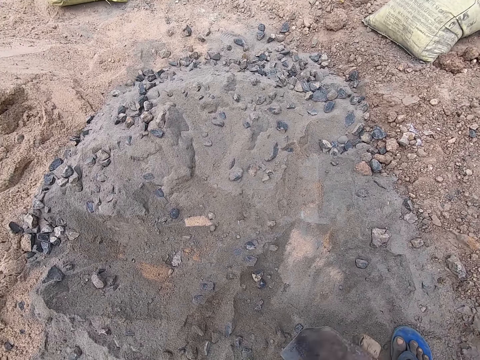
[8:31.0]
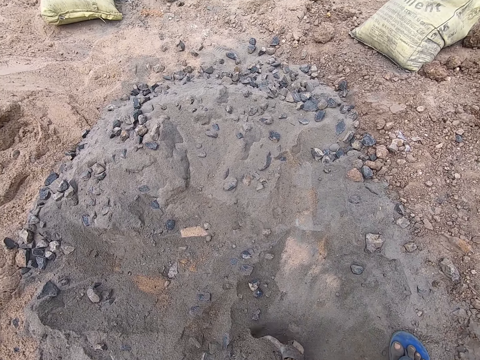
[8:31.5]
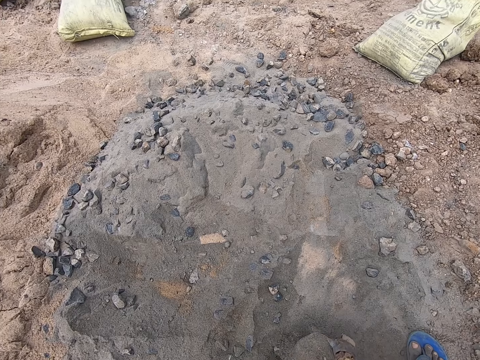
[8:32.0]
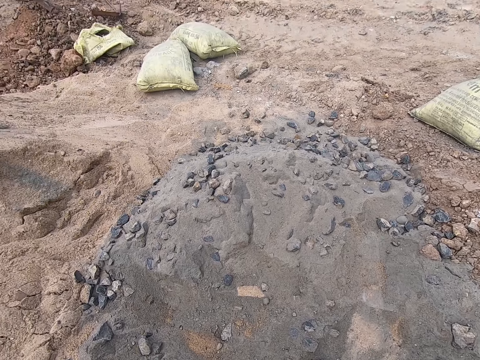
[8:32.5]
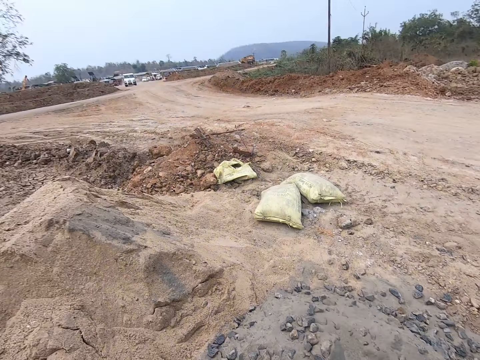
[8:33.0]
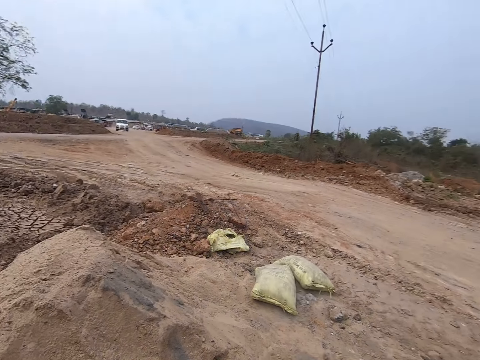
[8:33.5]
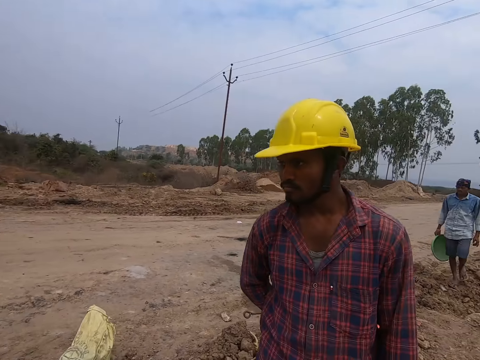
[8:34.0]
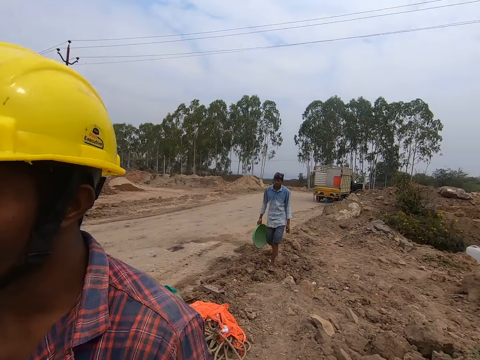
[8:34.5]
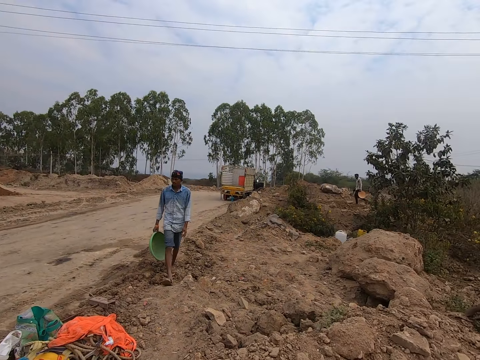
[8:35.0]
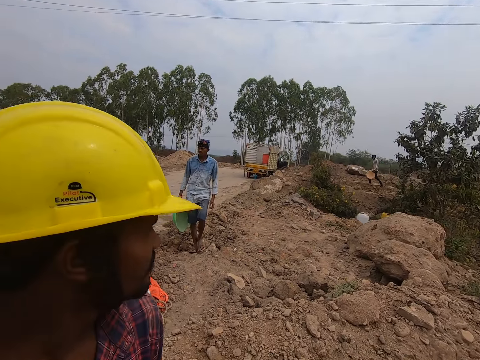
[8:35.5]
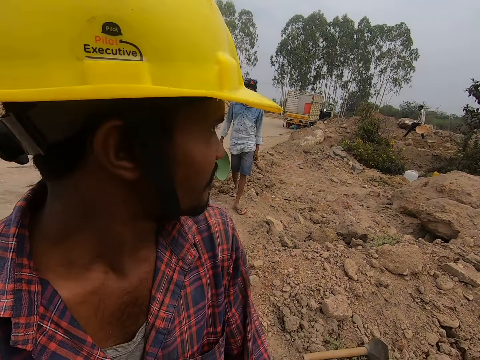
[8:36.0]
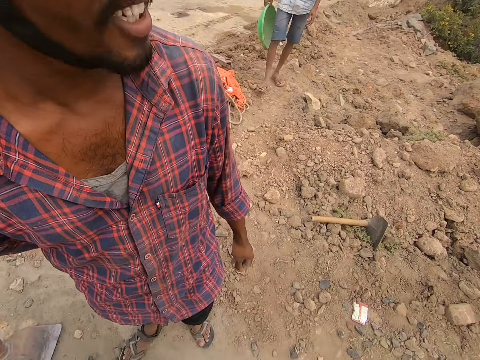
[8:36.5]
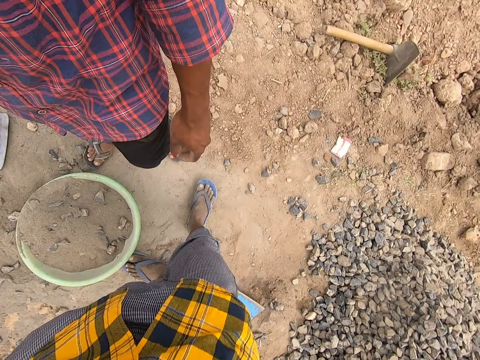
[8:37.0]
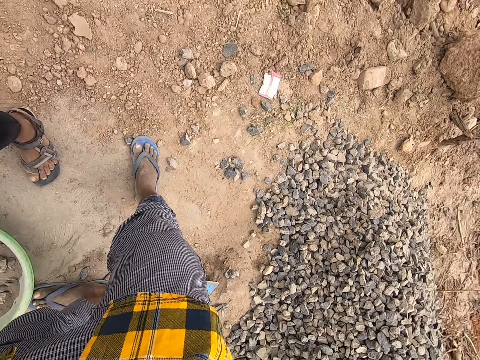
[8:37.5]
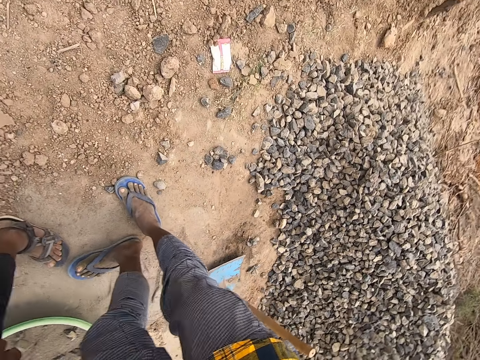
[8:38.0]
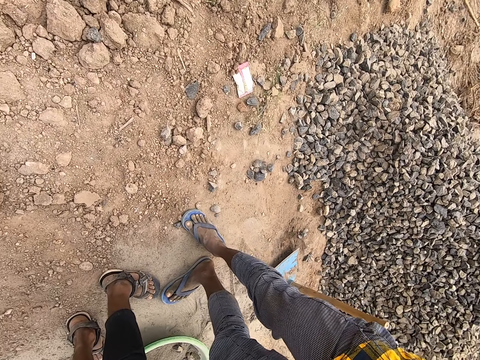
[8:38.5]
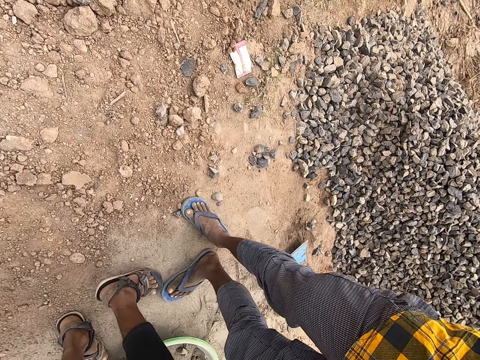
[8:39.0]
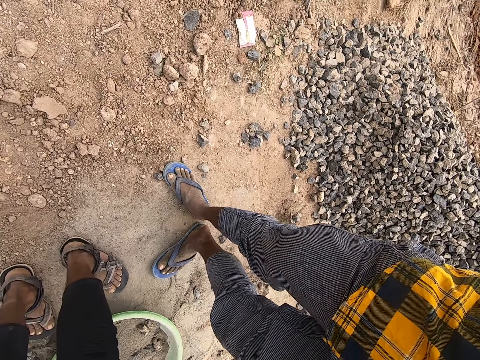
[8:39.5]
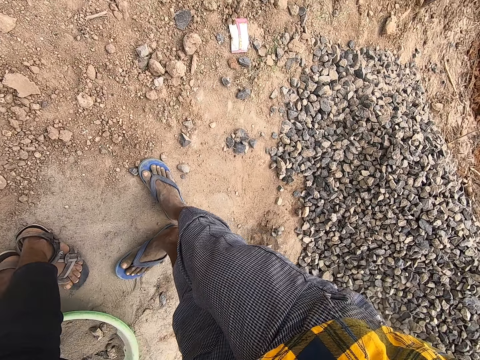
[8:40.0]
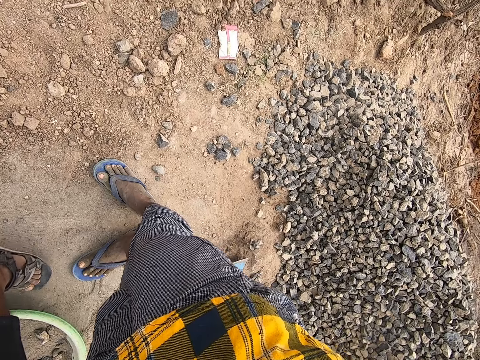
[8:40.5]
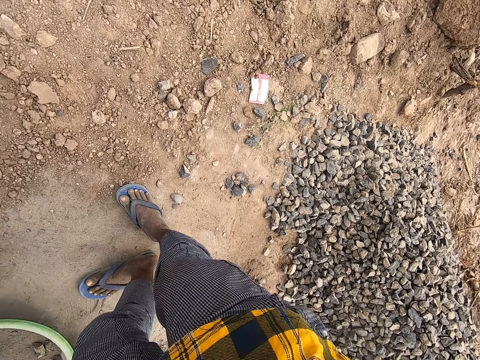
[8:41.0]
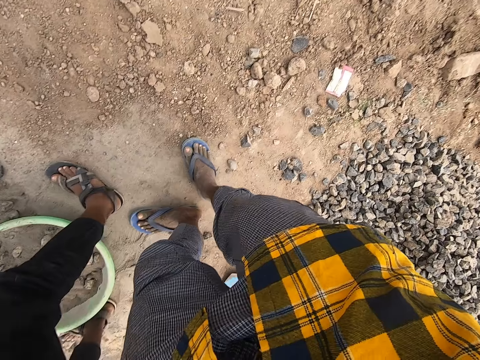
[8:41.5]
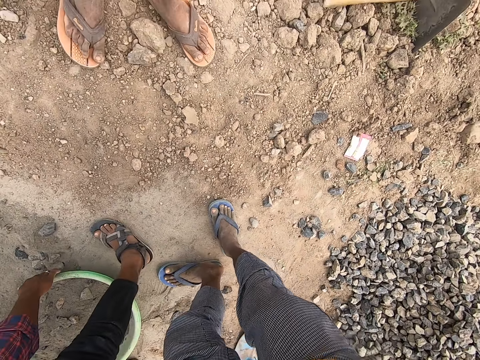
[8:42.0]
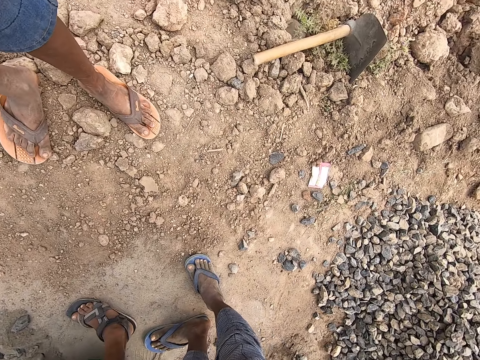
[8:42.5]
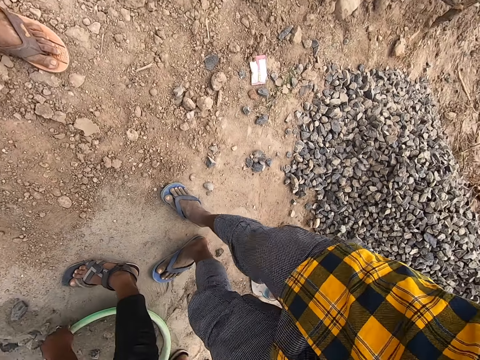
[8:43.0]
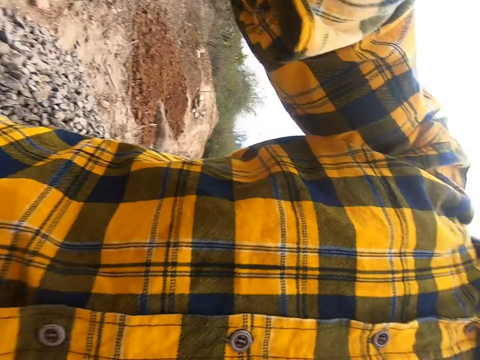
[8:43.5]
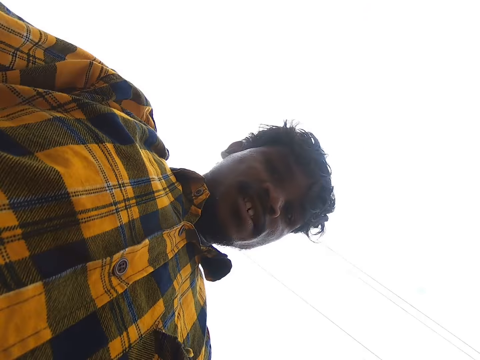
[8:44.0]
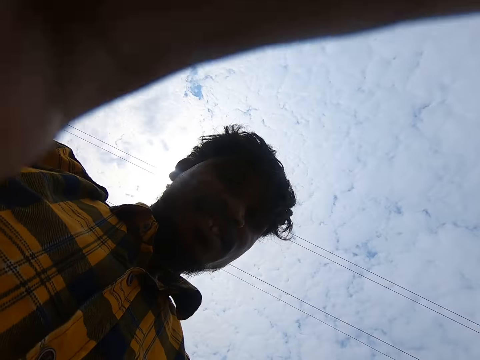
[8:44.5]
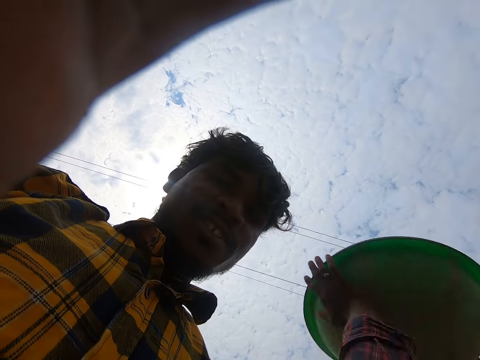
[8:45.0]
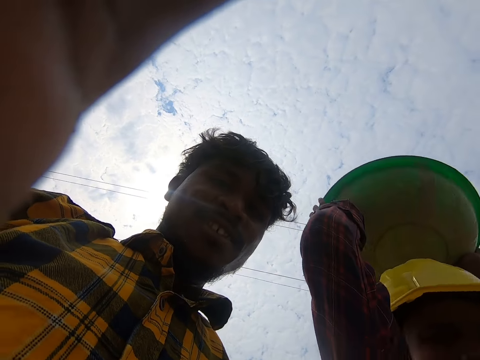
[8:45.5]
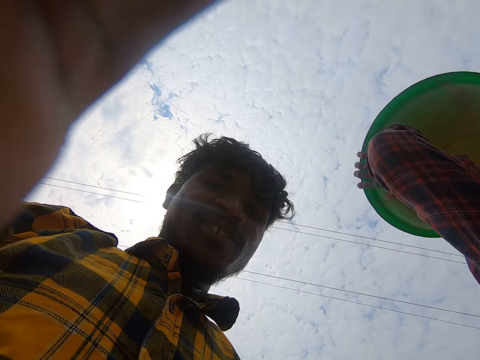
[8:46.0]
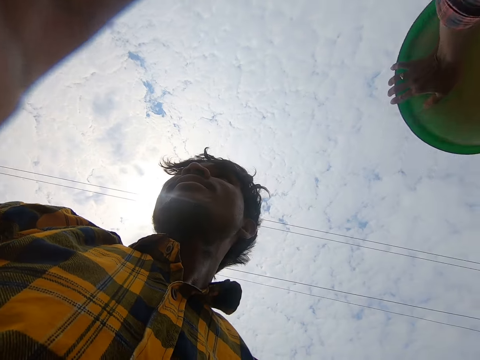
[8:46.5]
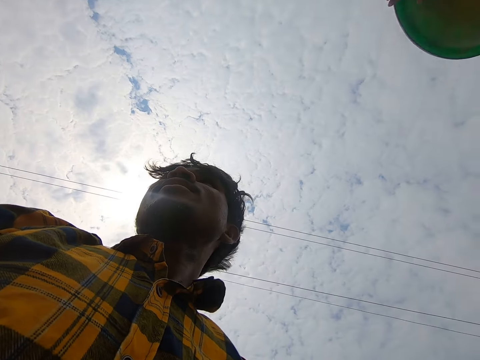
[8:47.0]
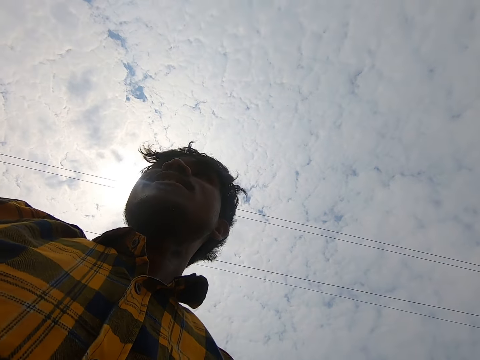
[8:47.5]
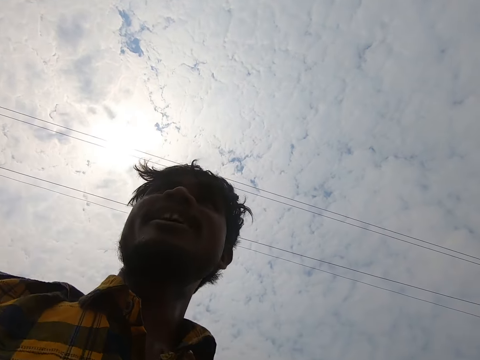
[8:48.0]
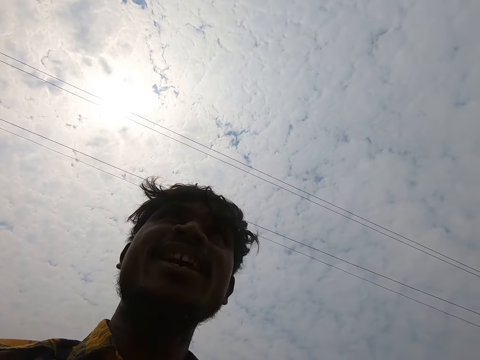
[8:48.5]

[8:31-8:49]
The camera wearer looks around. A person walks towards the camera wearer. Another person turns round. The camera wearer looks at the ground. They hold the camera and interact with a man. The other person holds a tray on the head.

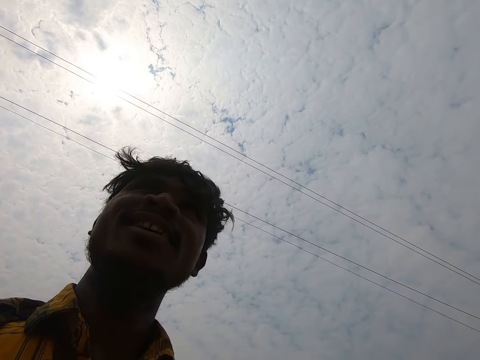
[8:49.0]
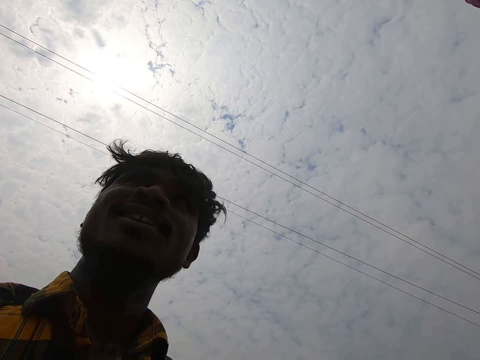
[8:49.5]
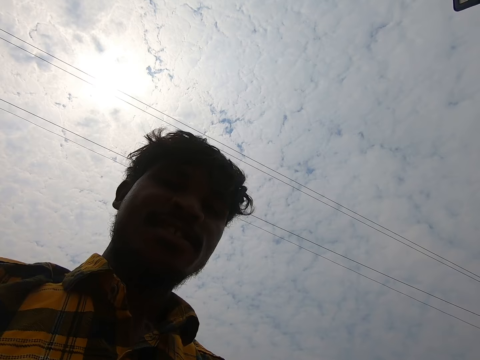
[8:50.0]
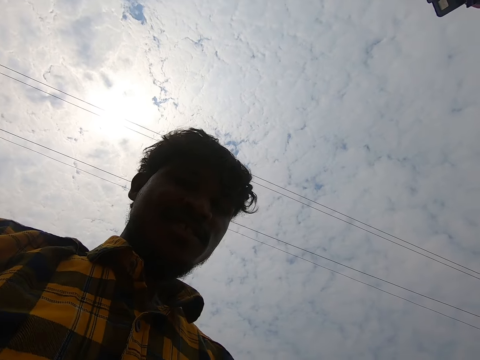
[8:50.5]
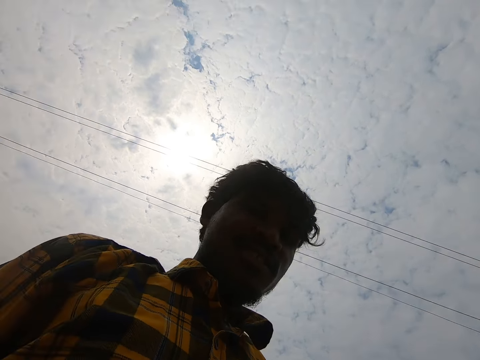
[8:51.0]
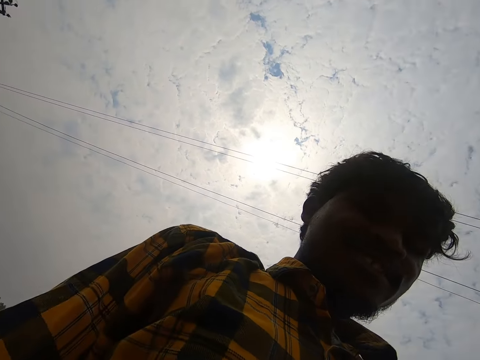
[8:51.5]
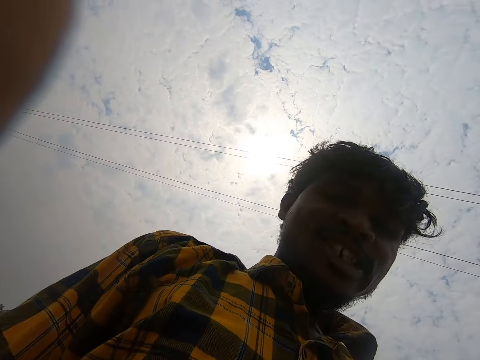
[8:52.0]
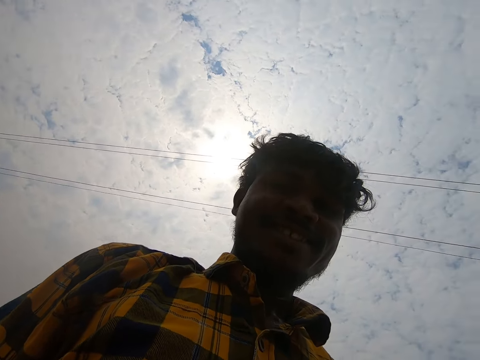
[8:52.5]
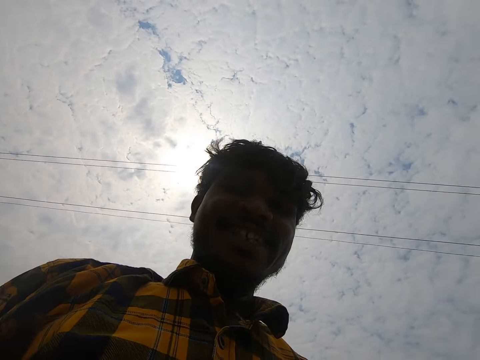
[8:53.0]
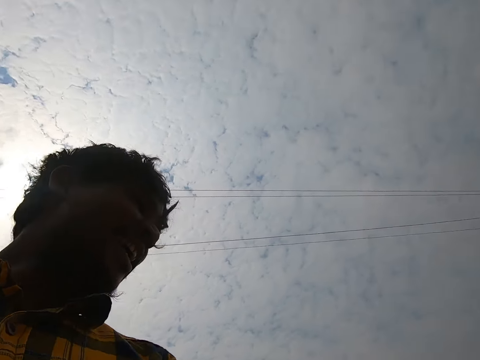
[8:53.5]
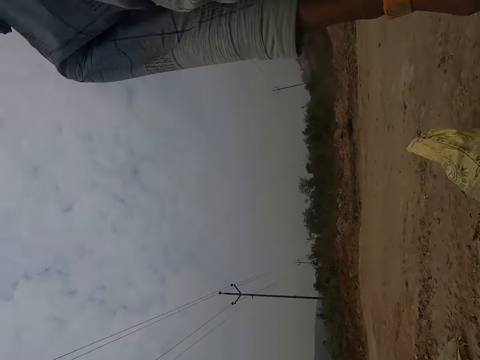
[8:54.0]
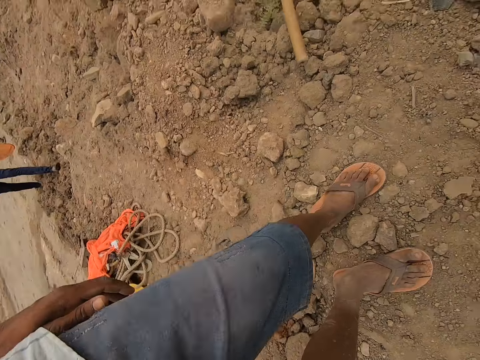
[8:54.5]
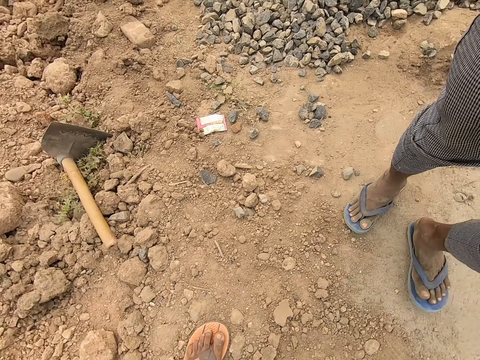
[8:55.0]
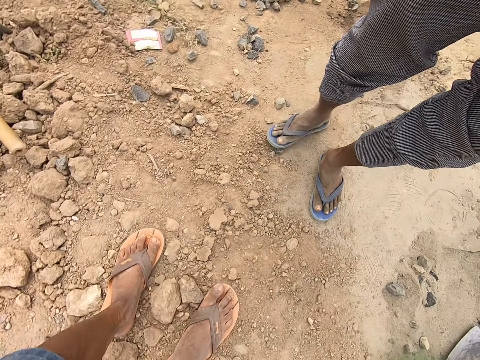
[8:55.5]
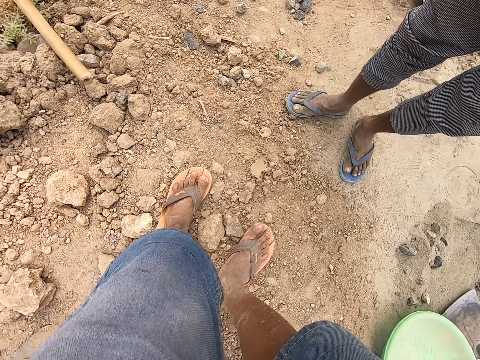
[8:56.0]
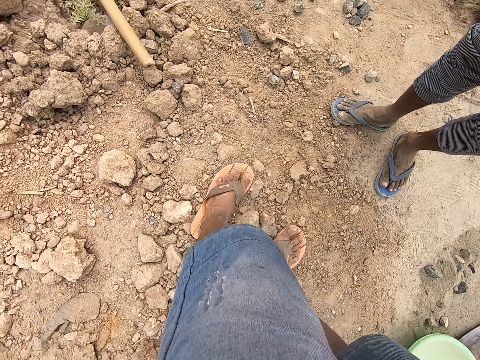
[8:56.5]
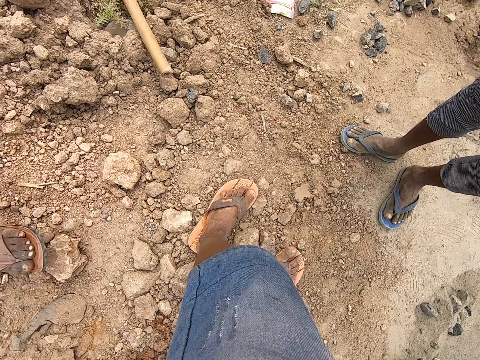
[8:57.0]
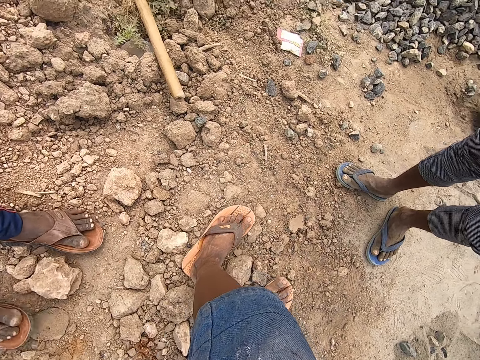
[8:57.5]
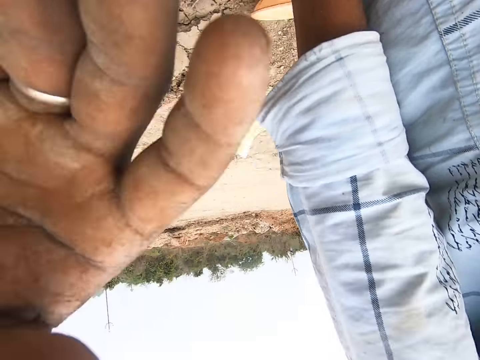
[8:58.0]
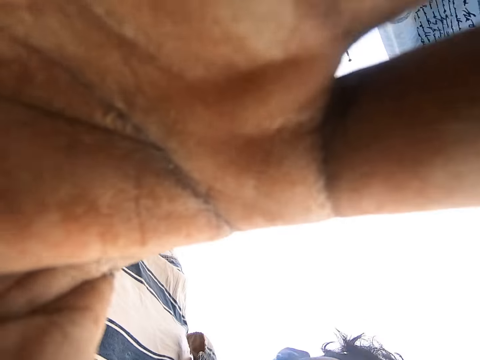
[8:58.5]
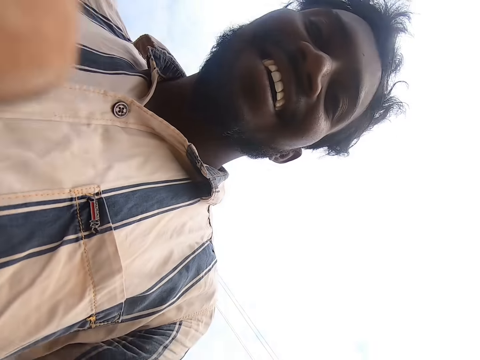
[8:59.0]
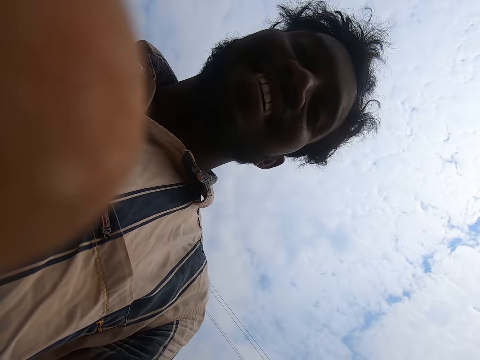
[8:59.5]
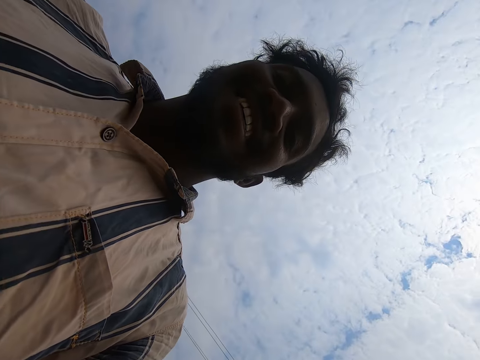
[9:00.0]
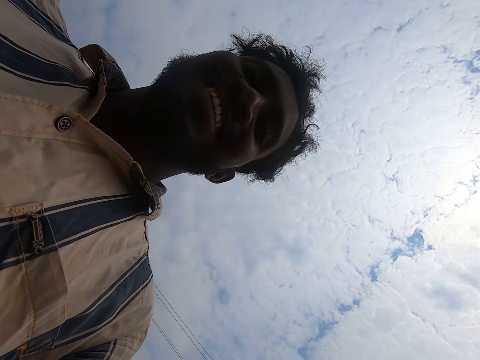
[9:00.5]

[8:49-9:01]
The camera wearer adjusts the camera. They look round. A person moves. The camera wearer interacts with the person.
